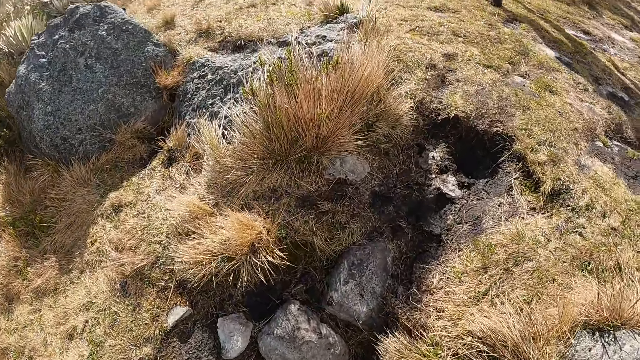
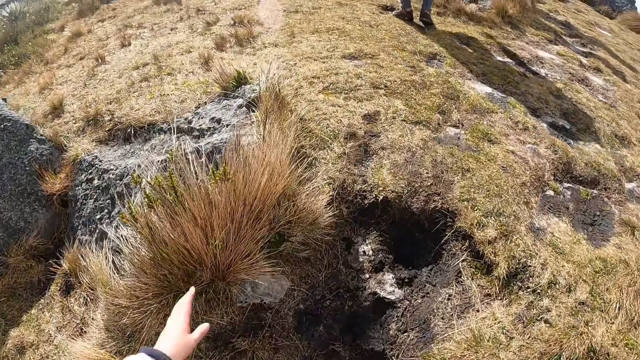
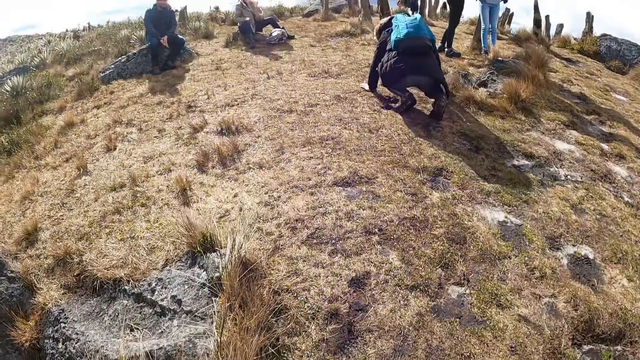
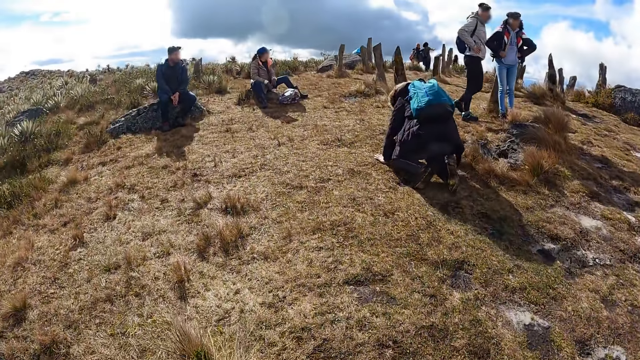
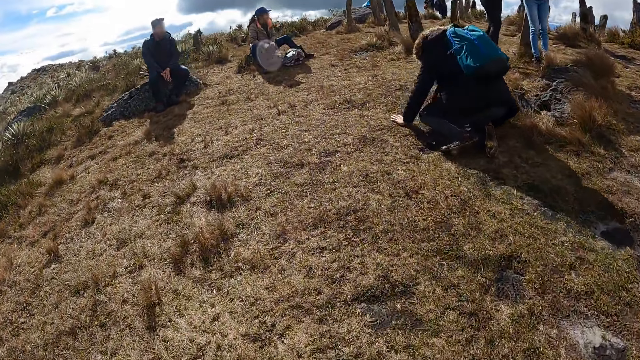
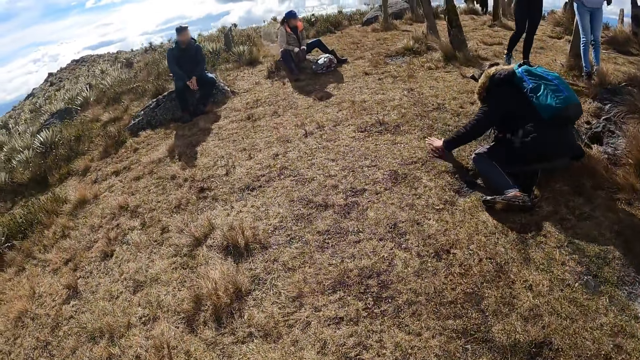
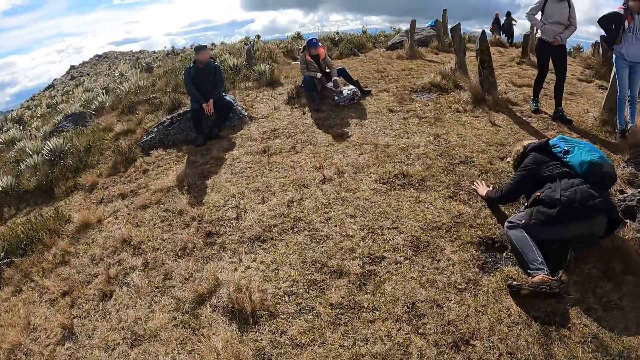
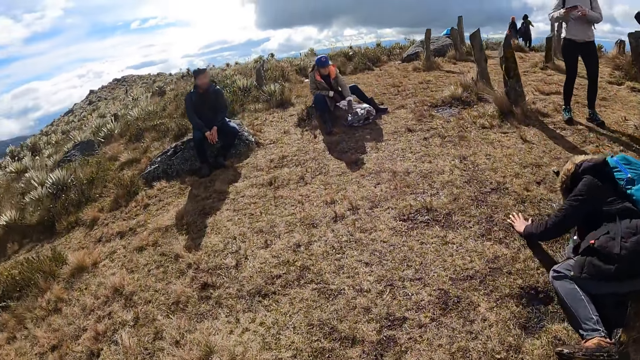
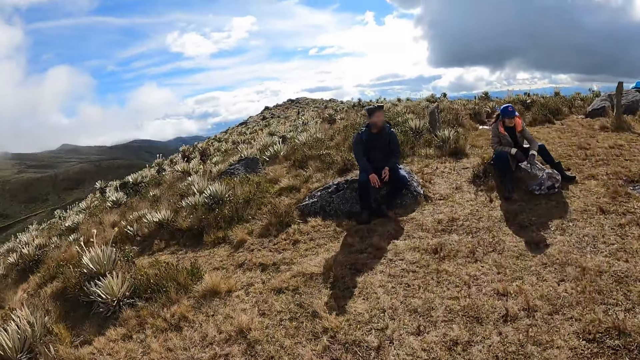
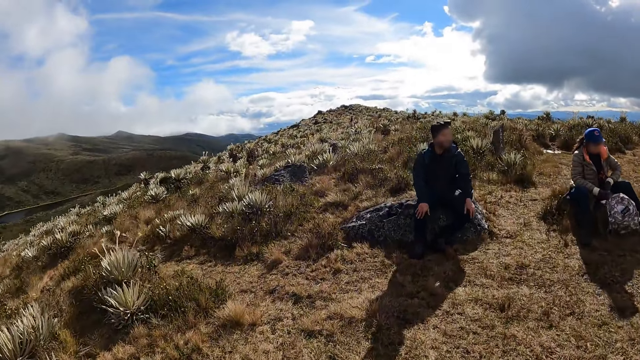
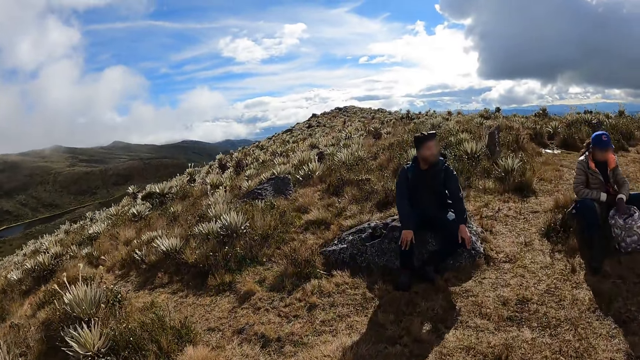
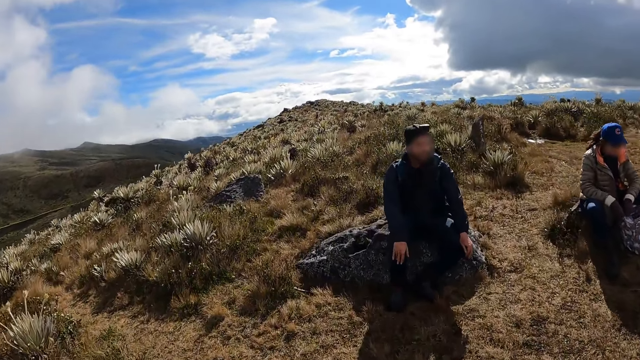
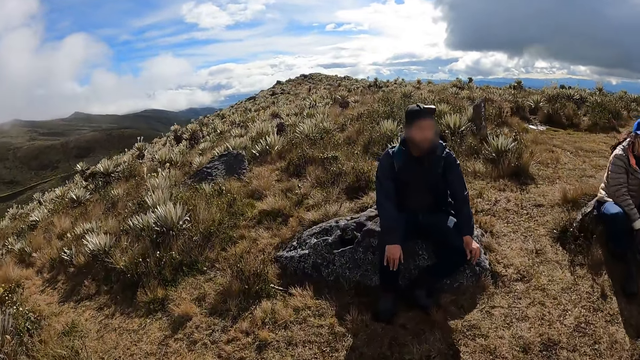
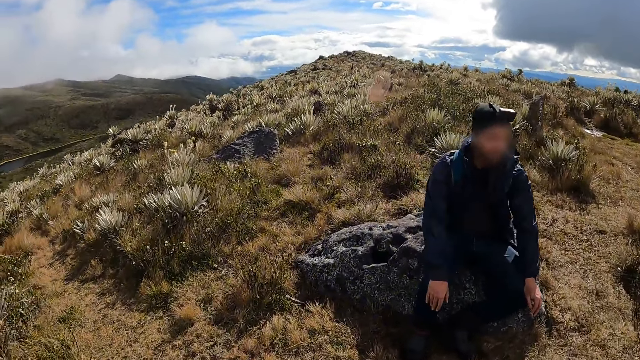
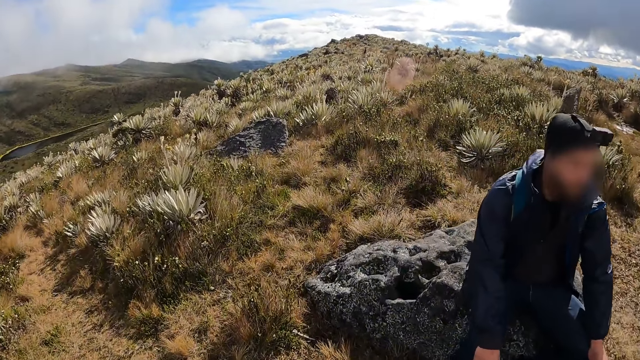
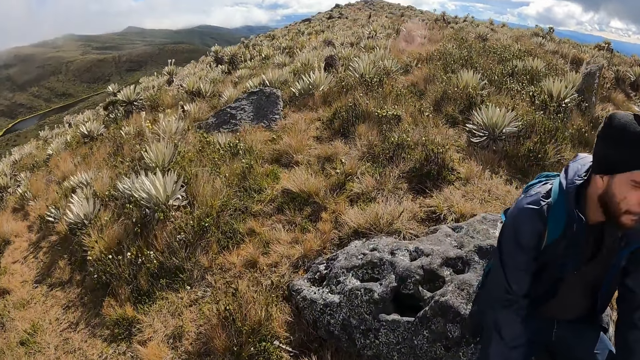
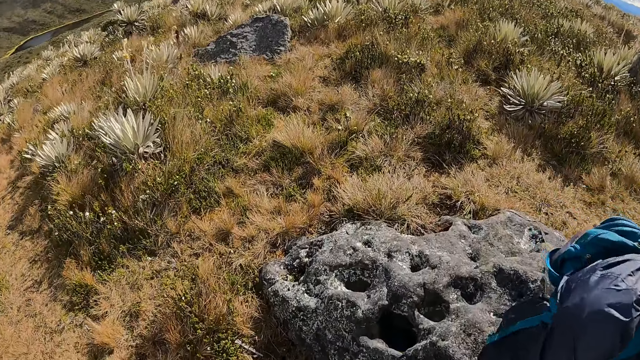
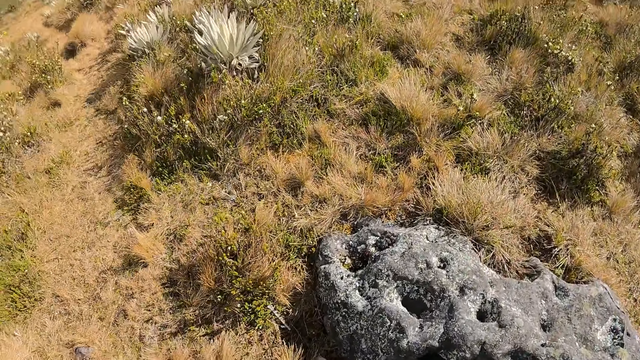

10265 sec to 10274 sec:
The camera wearer walks on the field. A man sits on the ground.

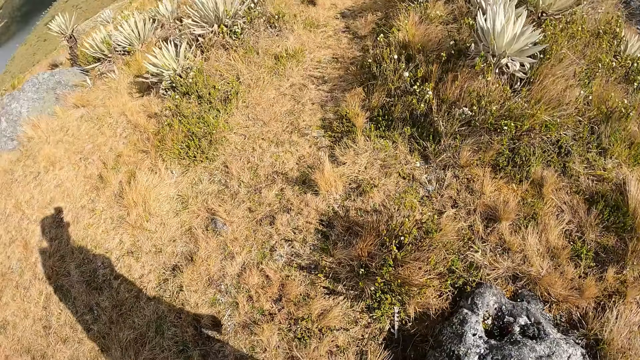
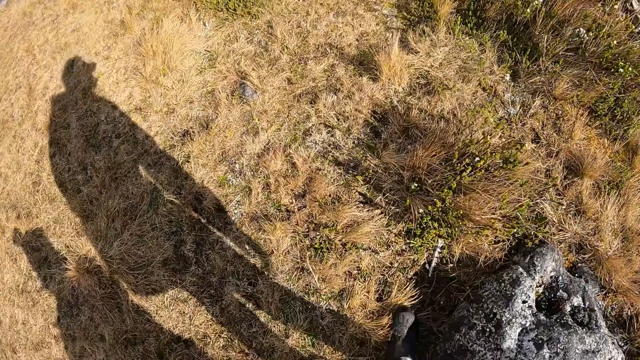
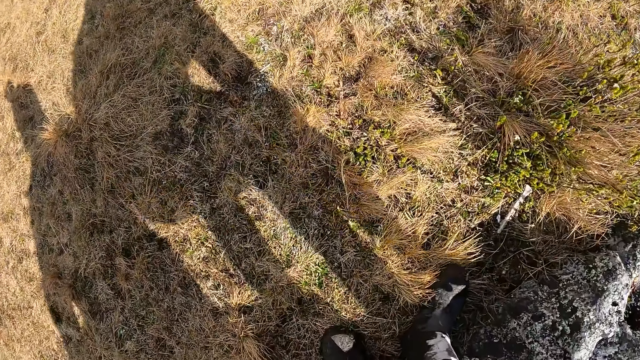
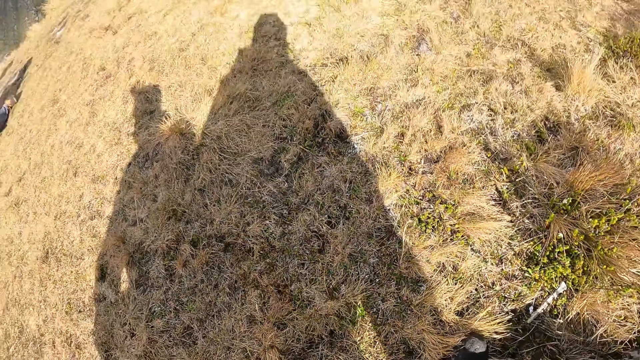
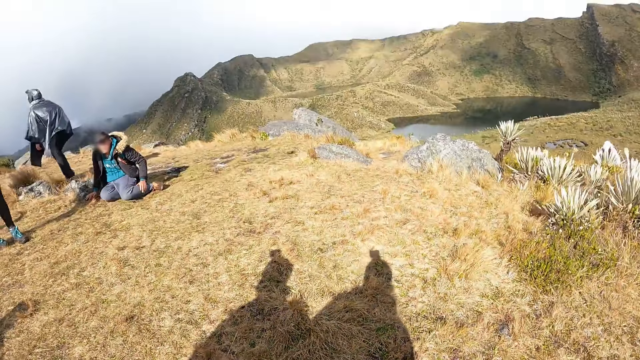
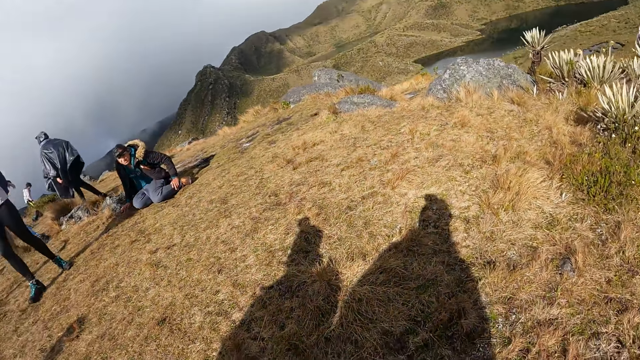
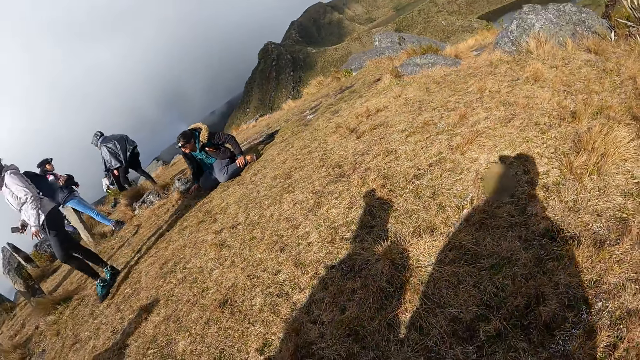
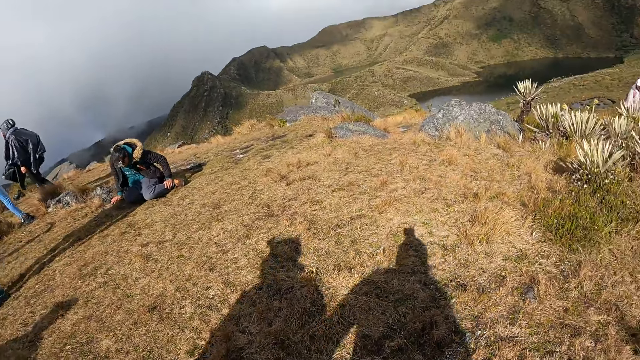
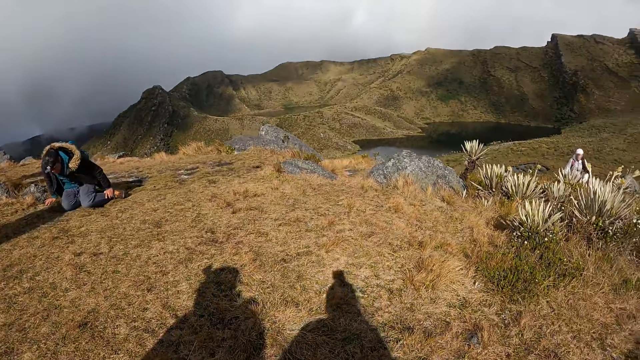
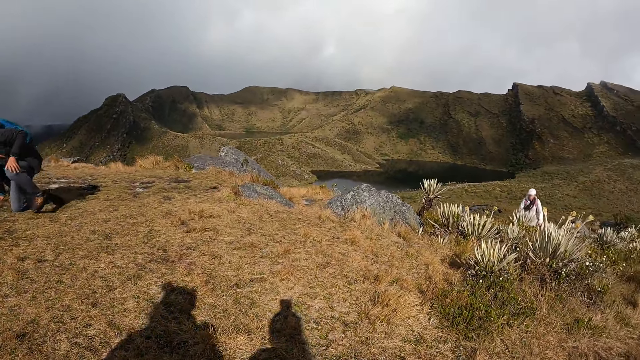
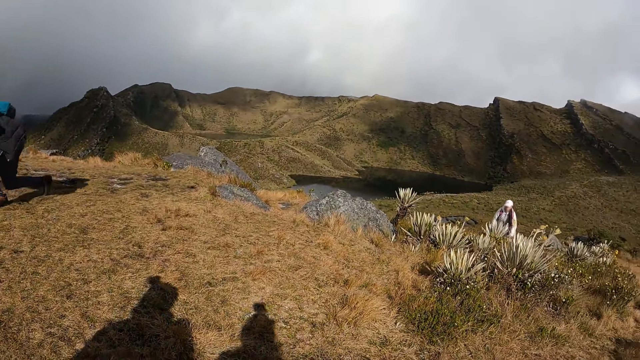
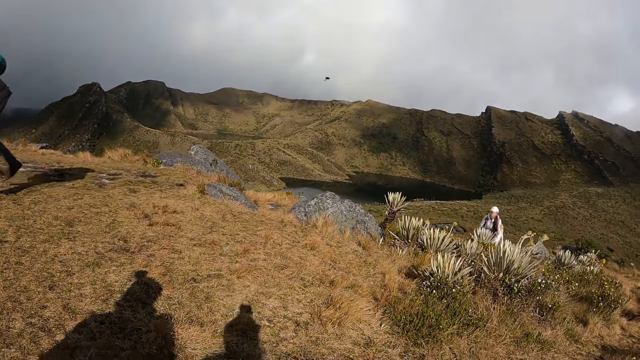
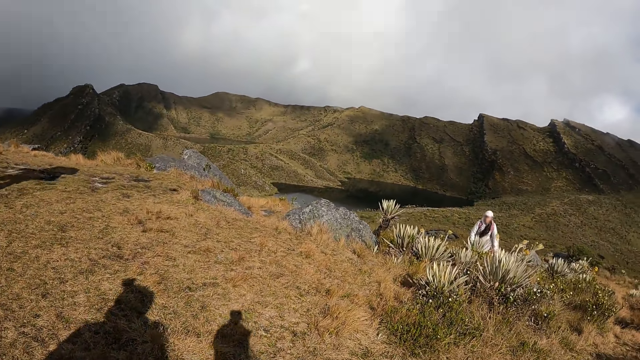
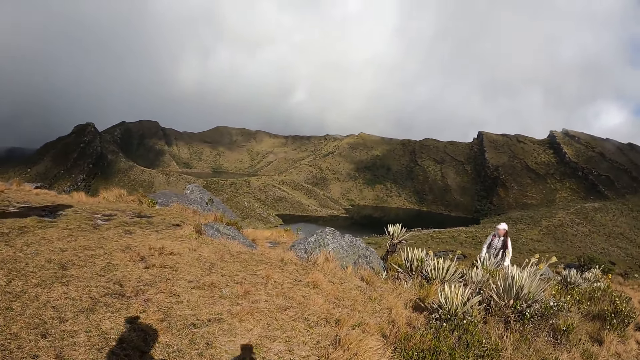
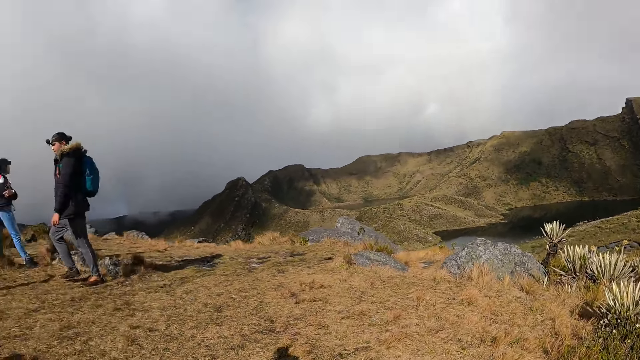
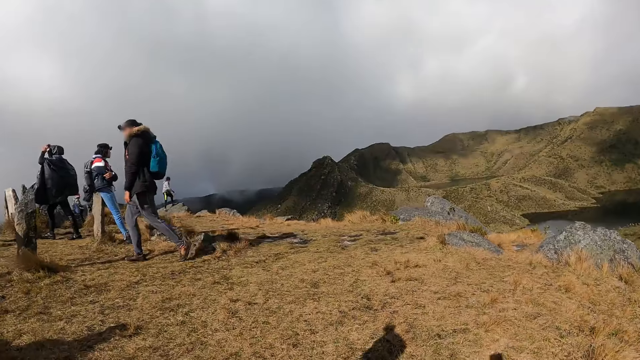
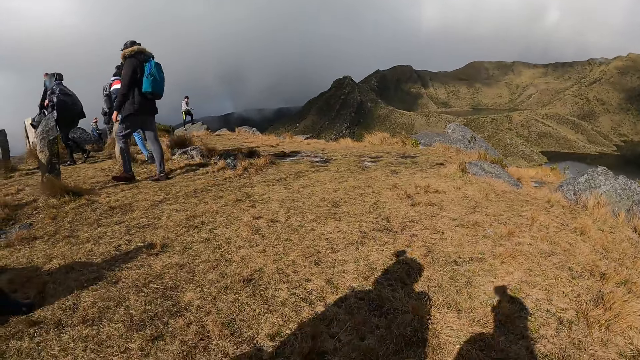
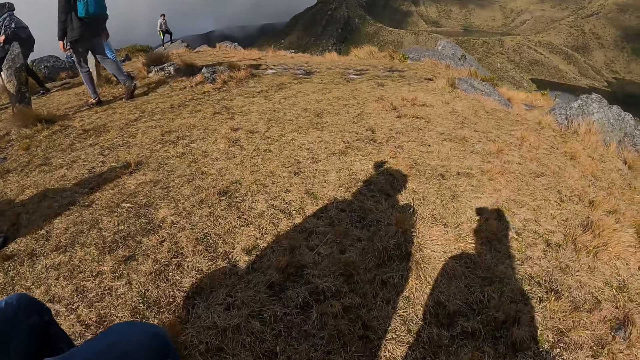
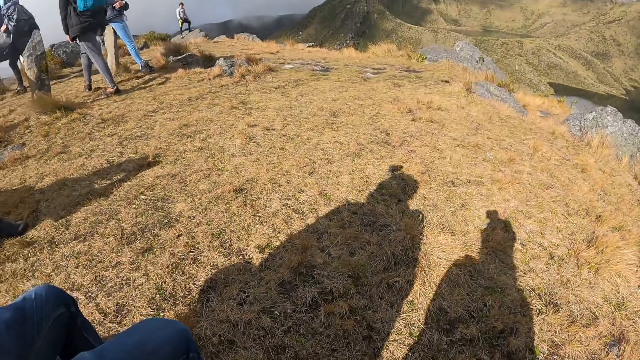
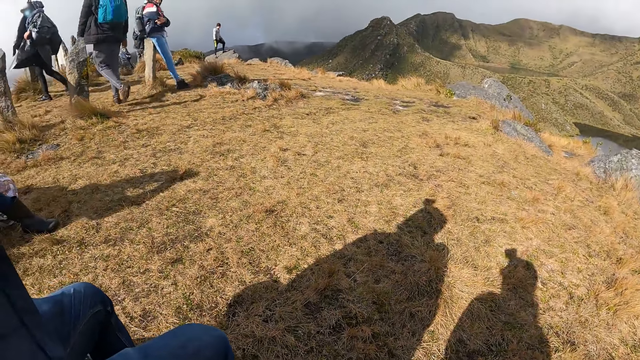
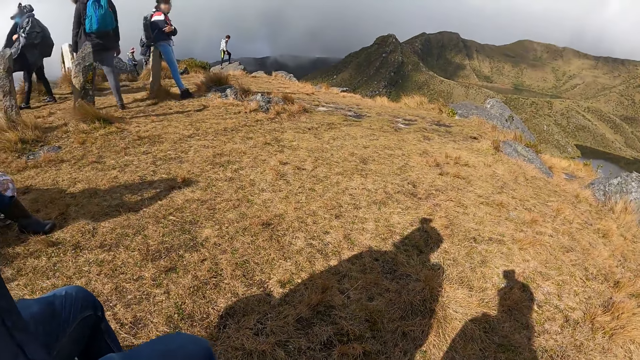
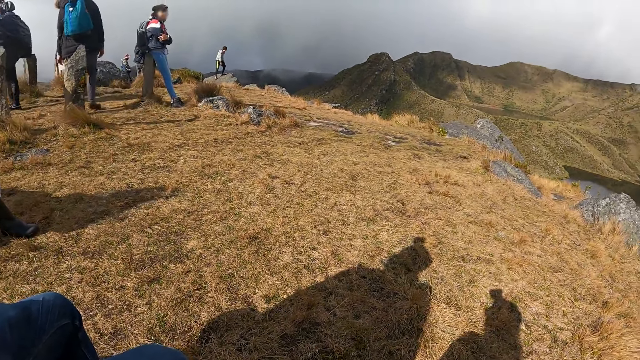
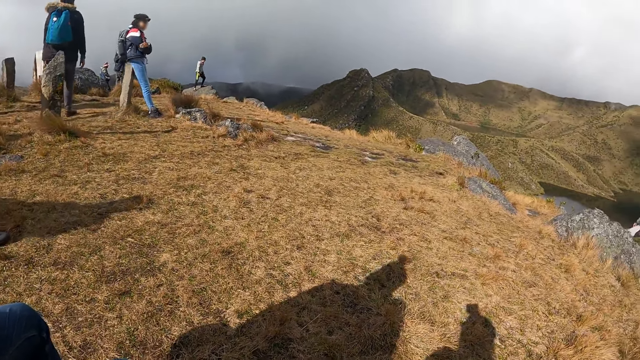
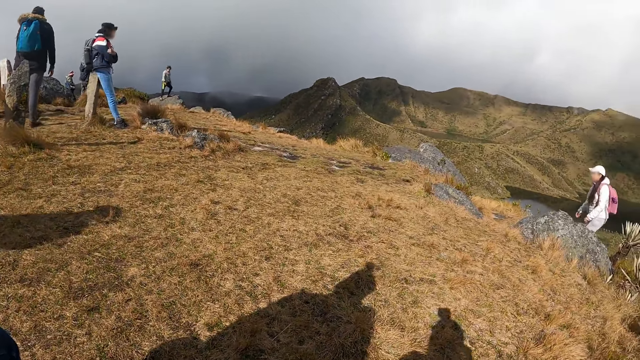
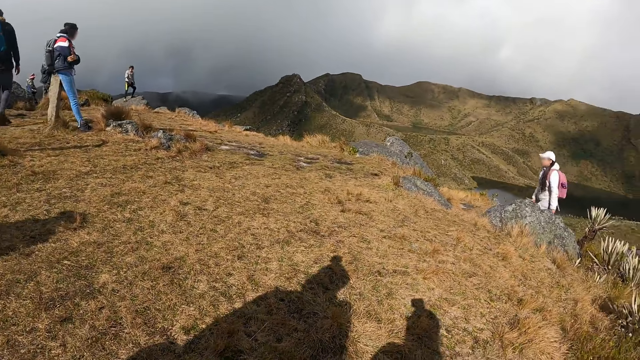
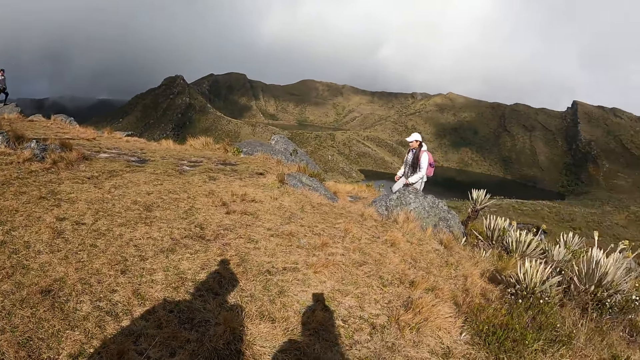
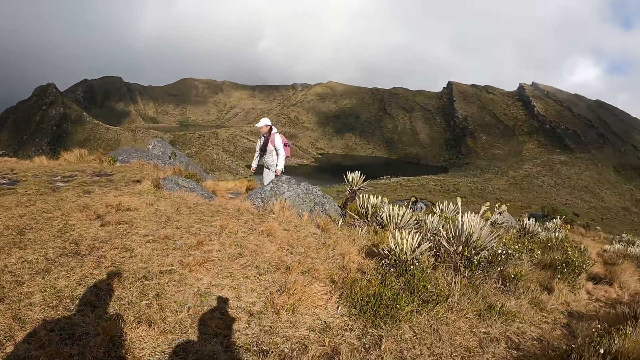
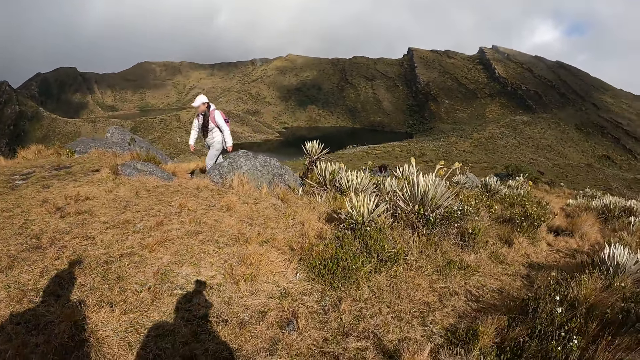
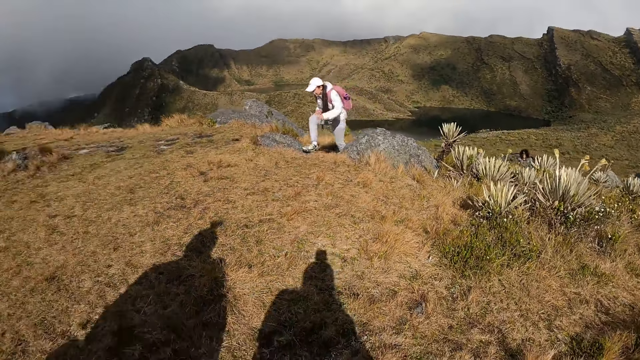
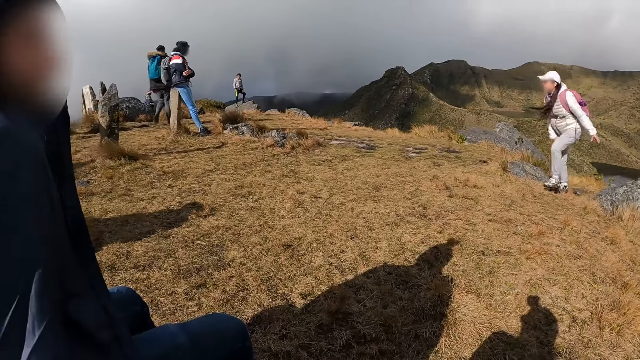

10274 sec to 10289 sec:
The camera wearer sits on a rock on the mountain. The man stands up from the ground. The camera wearer looks around.
